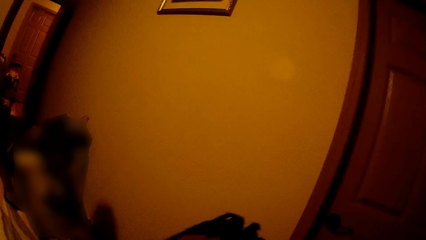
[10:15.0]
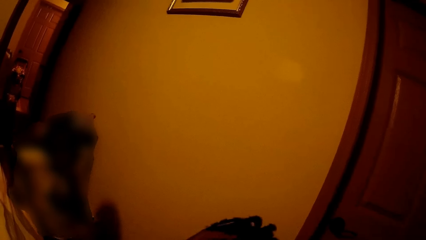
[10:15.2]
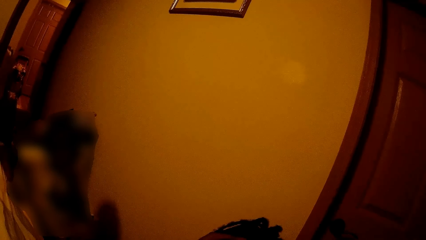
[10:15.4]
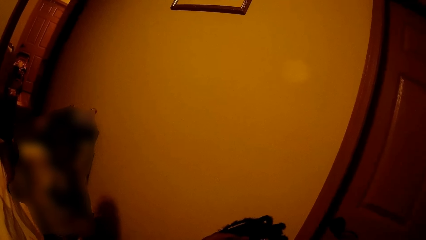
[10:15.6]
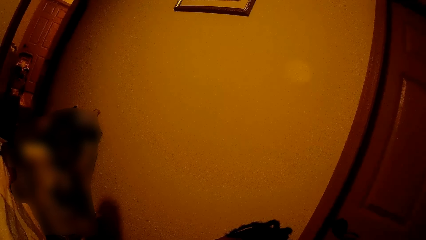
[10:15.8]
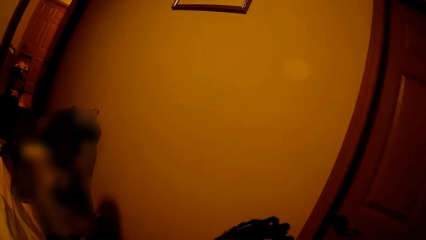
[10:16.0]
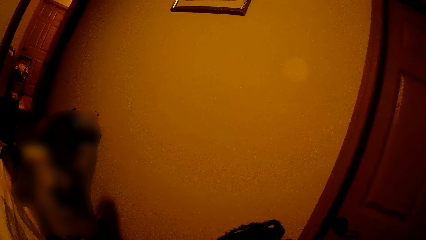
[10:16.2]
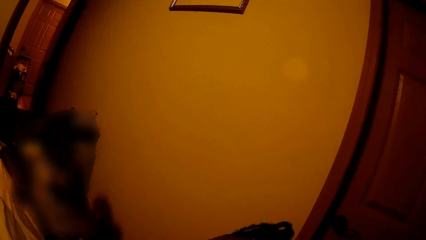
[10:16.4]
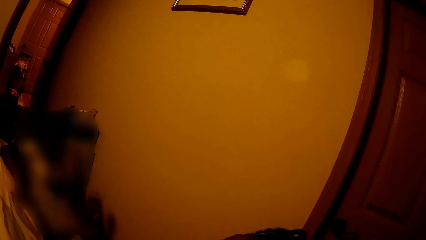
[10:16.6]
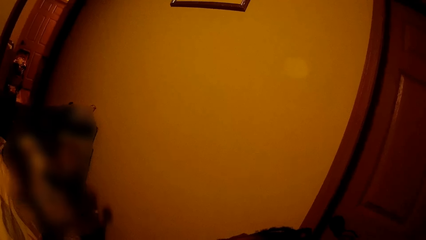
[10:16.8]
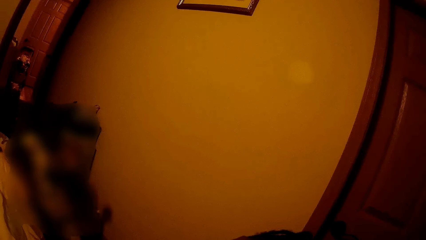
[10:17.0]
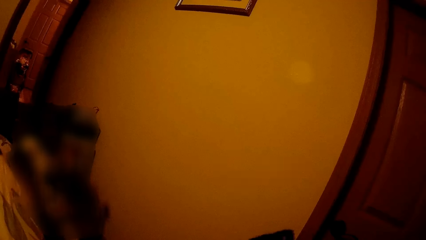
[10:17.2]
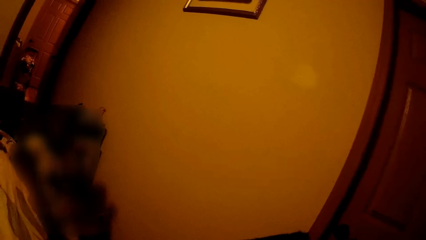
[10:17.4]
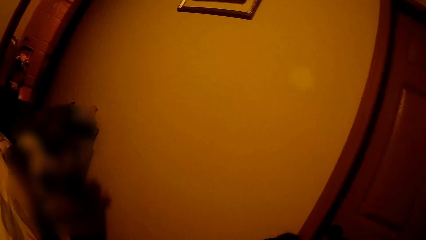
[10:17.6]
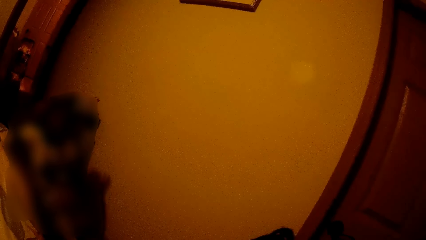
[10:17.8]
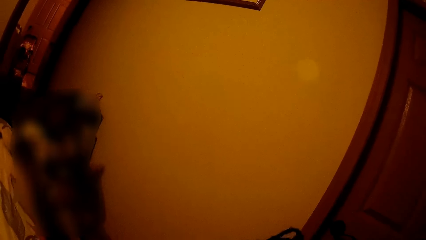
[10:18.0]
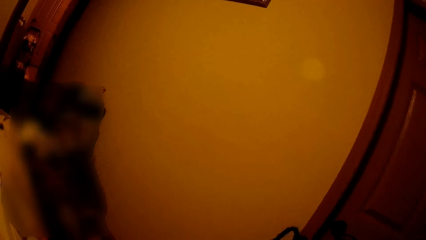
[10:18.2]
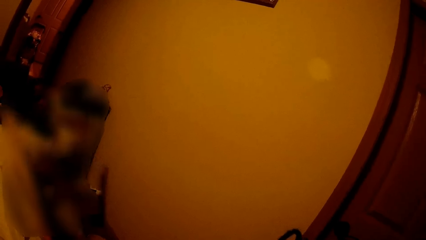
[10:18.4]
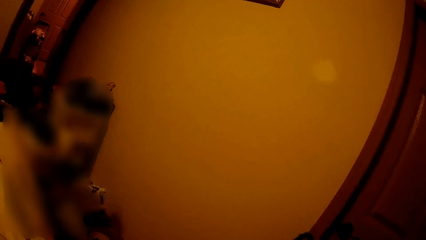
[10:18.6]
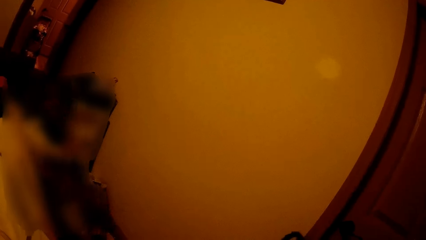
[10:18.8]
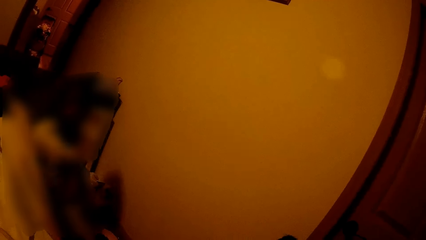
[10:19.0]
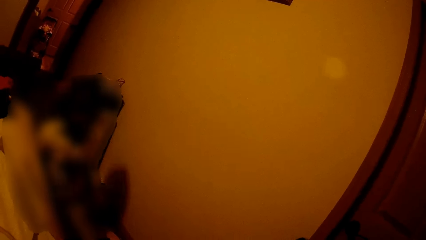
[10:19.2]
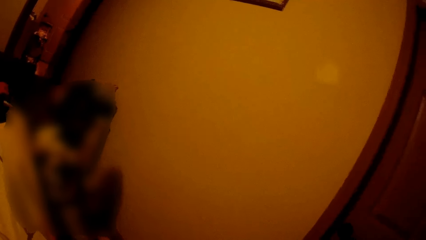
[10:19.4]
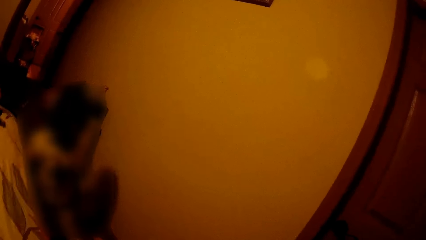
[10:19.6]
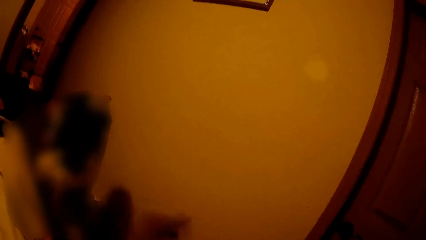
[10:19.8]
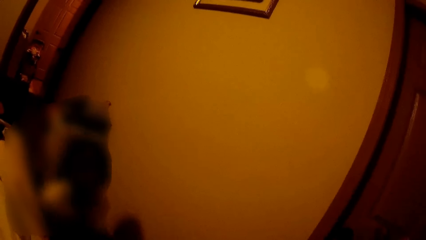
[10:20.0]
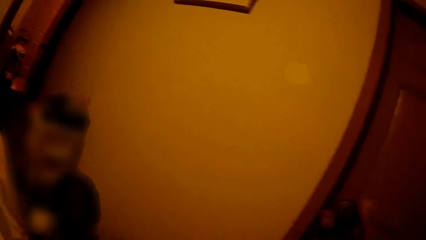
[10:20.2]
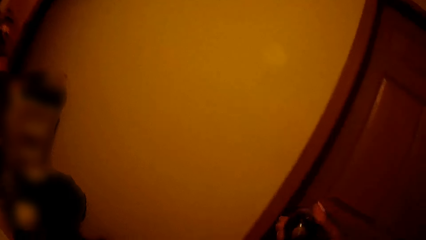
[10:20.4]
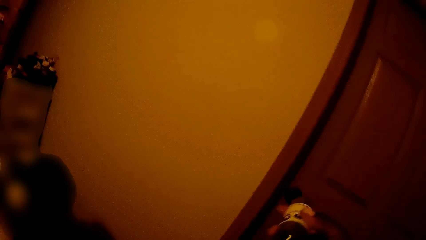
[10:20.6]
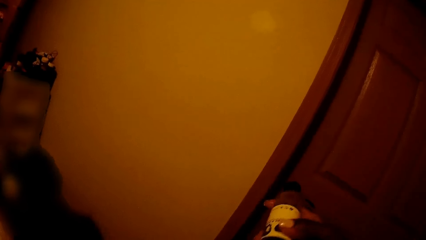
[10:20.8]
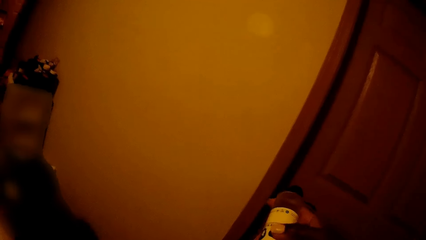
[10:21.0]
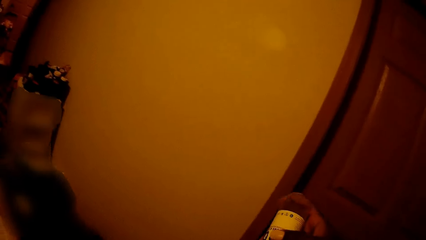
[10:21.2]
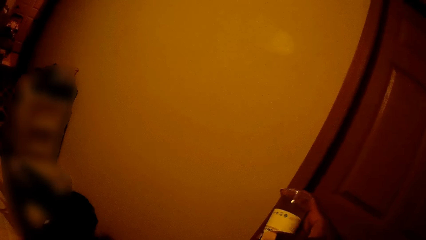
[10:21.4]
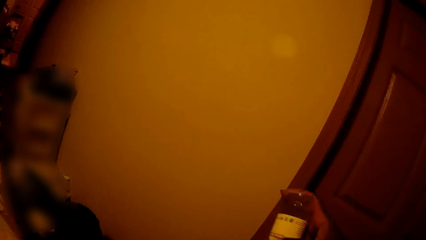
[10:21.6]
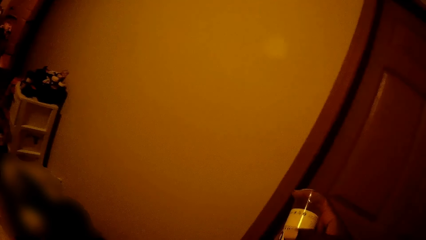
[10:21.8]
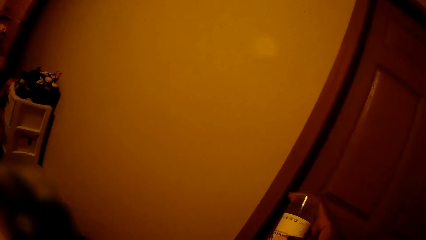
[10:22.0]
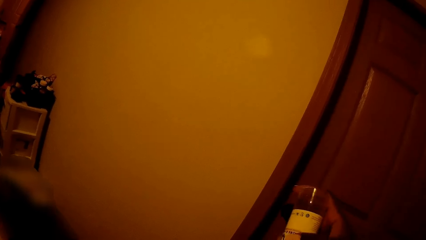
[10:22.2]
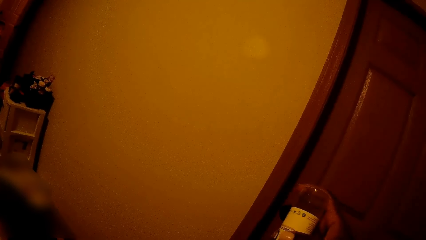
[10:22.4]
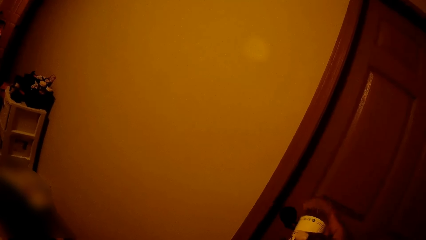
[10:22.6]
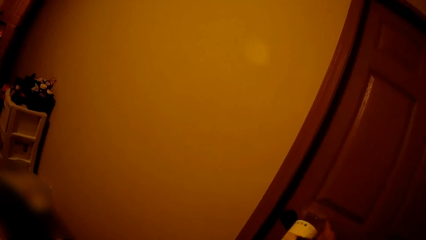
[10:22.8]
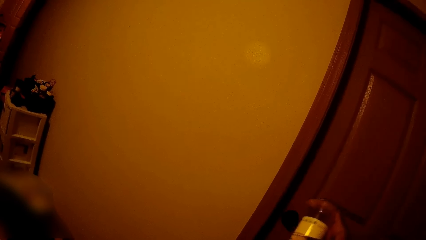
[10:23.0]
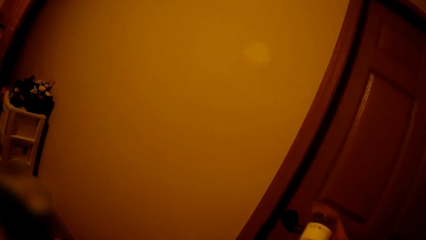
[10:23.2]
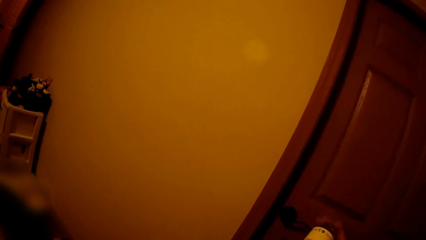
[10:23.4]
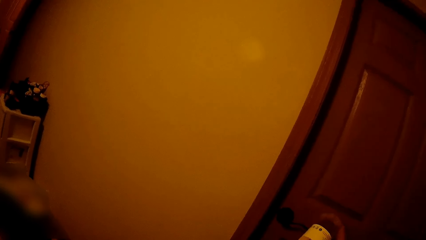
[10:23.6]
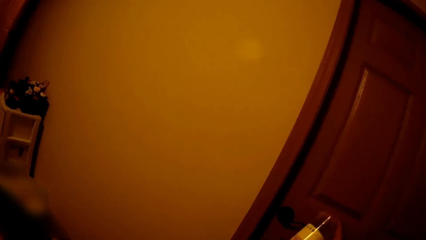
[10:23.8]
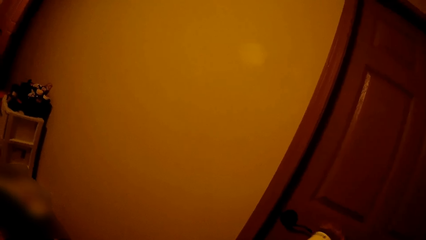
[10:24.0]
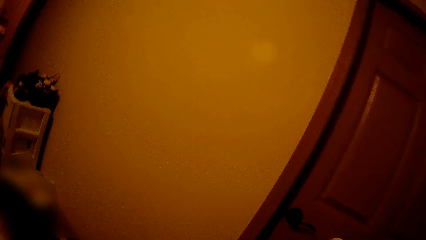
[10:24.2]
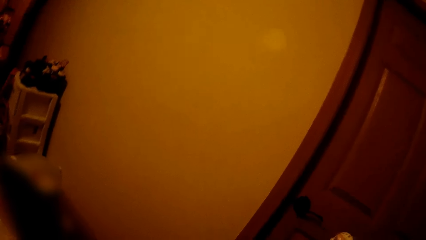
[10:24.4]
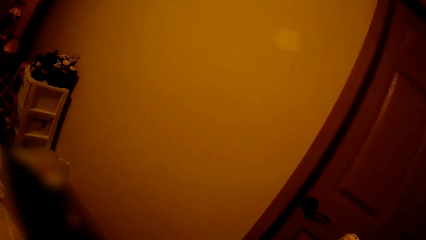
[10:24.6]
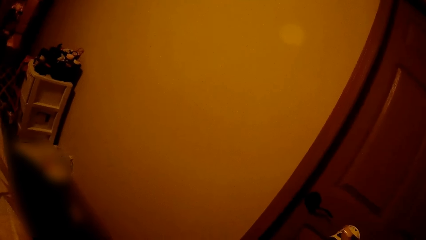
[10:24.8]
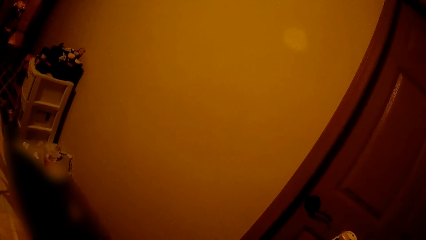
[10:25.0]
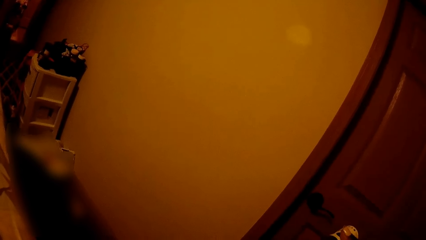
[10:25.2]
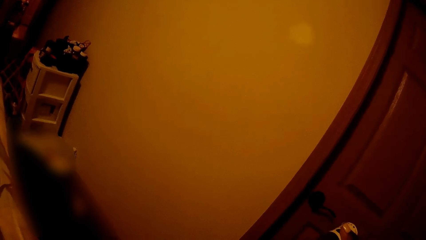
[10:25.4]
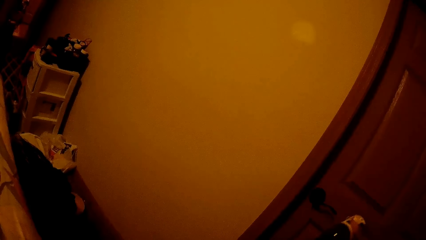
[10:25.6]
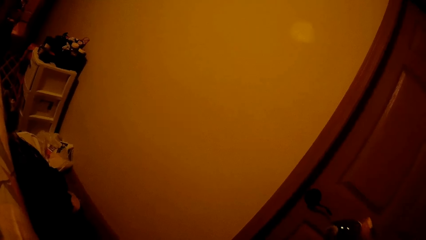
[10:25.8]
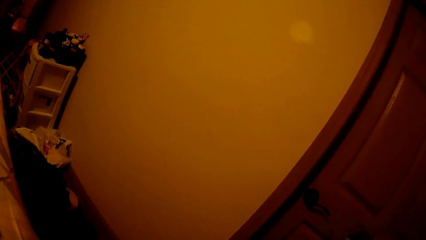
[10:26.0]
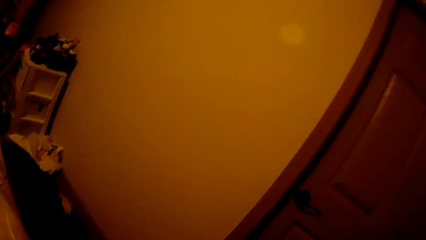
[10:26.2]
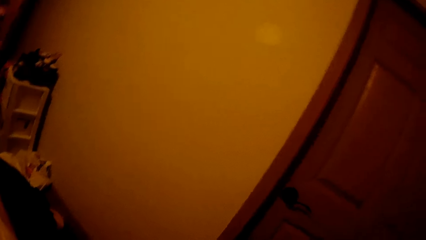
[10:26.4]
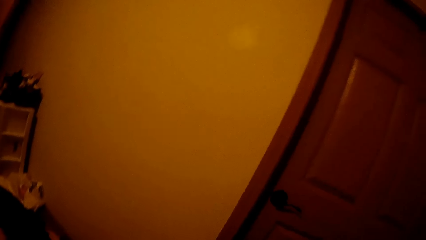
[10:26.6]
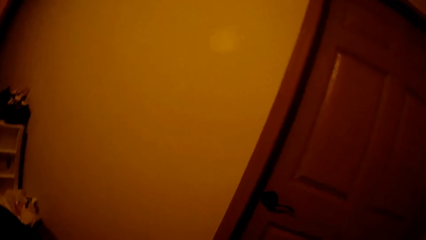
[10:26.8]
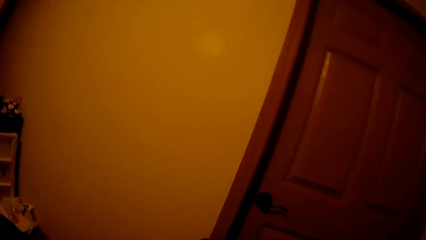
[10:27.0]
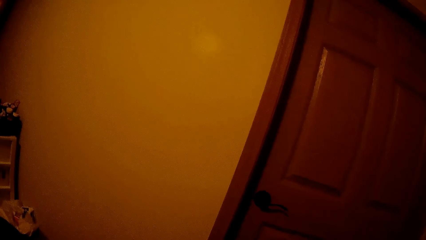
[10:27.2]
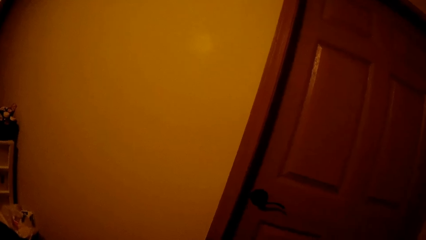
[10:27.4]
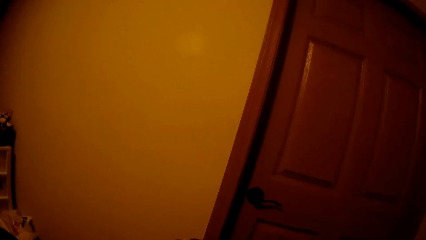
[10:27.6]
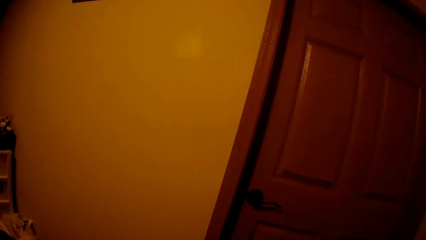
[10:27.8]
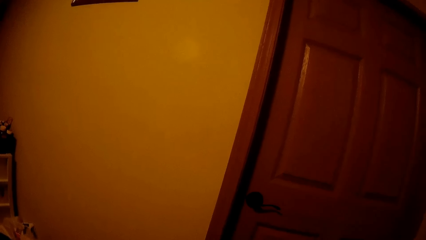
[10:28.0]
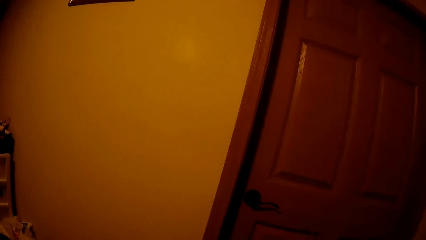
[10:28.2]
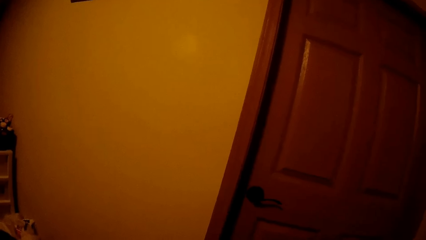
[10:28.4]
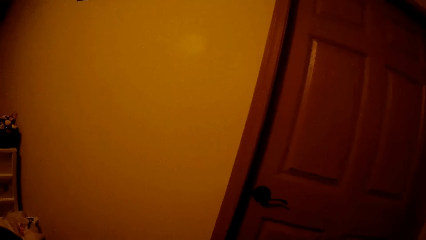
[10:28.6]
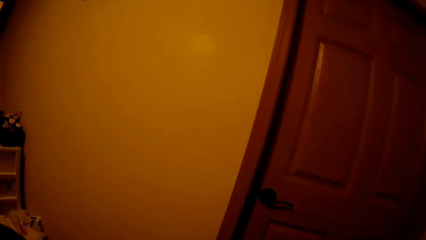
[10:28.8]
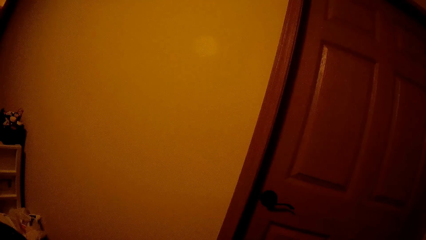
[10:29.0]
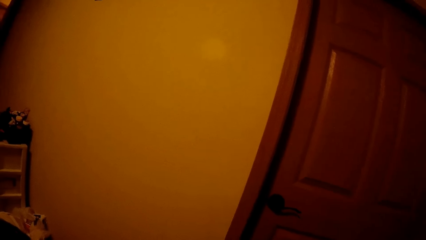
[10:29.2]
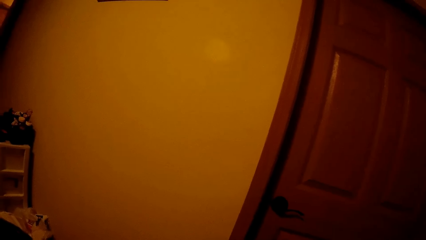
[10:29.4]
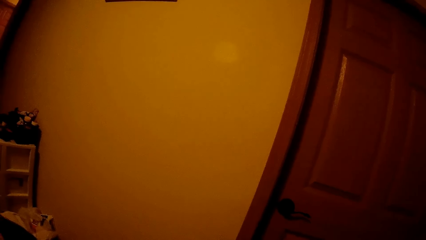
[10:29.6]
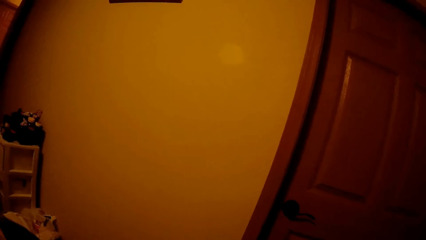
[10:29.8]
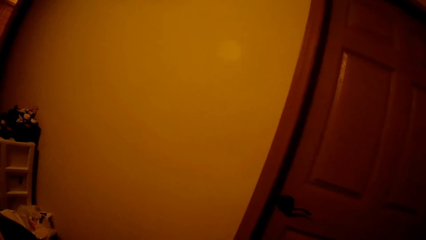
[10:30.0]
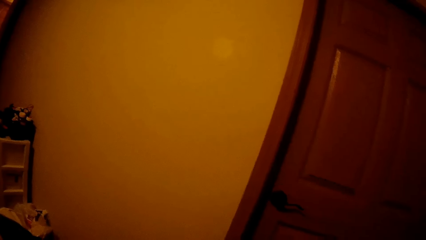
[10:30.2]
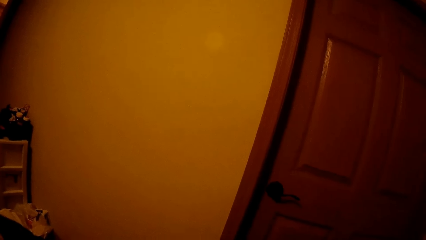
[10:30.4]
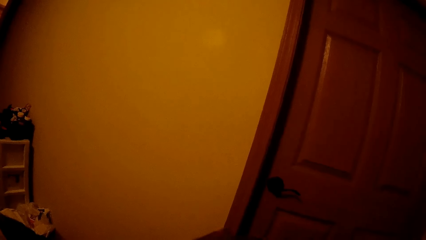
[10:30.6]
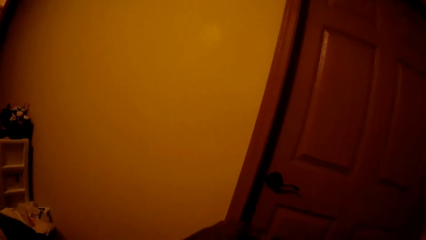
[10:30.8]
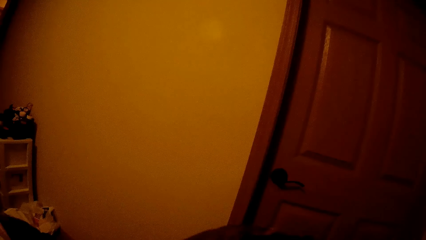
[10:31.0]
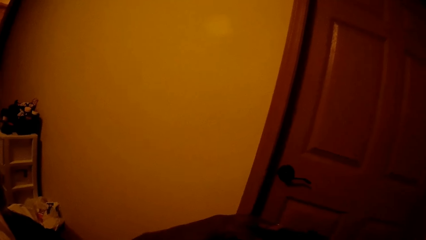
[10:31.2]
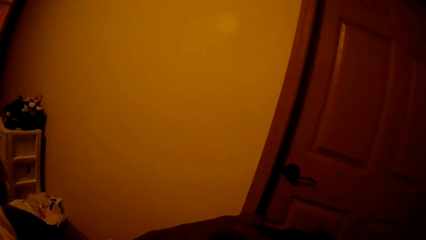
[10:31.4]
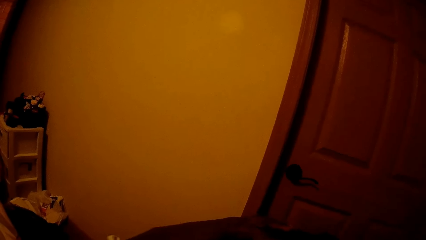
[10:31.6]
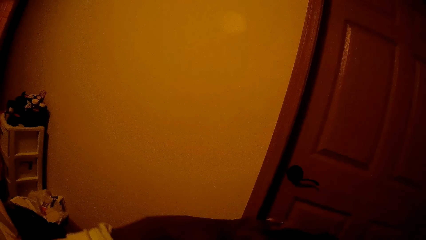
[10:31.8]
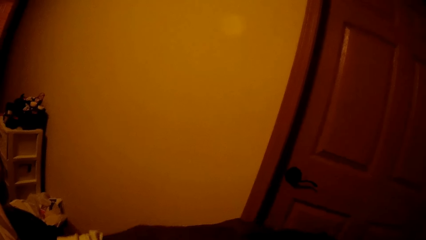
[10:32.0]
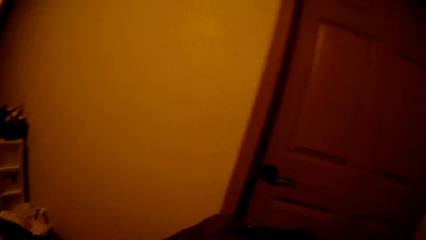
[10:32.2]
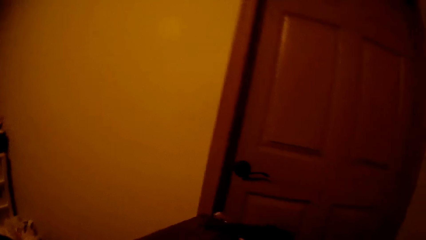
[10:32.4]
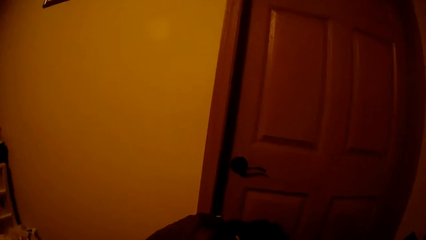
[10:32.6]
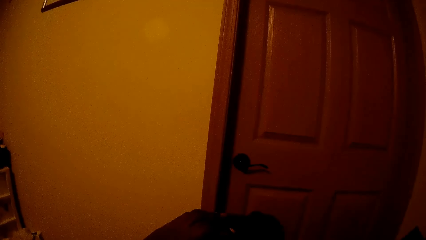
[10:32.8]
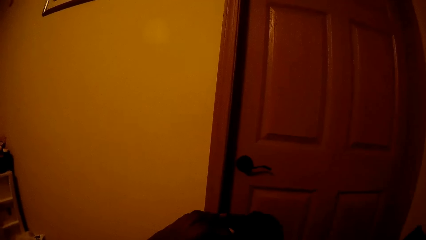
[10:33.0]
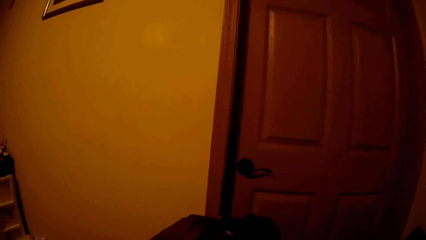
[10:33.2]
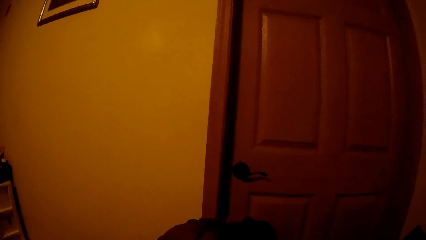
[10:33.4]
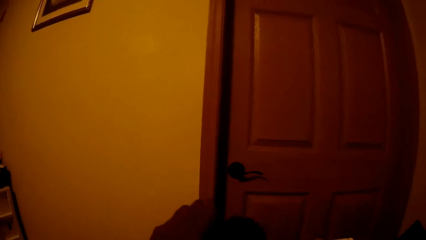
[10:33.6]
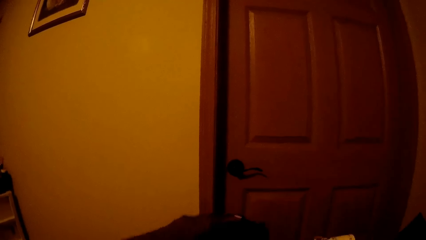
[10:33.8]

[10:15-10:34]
The camera wearer makes the kid's hair. She applies ointment to the kid's hair with her right hand. She rubs the ointment on the kid's hair with her left hand.
